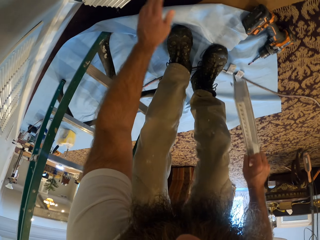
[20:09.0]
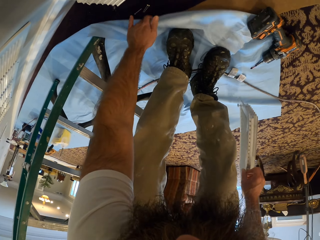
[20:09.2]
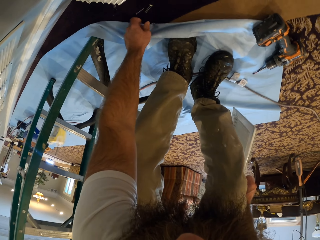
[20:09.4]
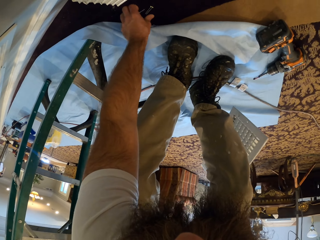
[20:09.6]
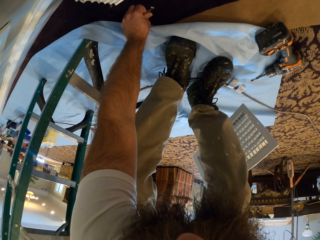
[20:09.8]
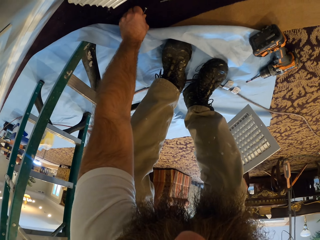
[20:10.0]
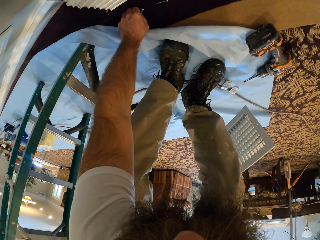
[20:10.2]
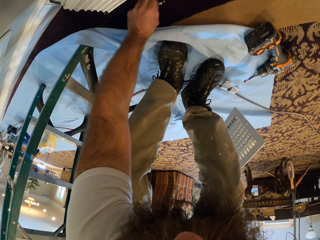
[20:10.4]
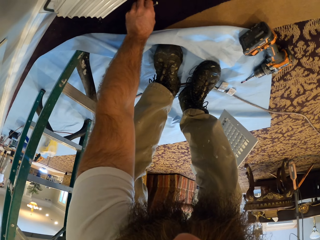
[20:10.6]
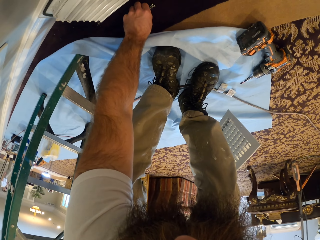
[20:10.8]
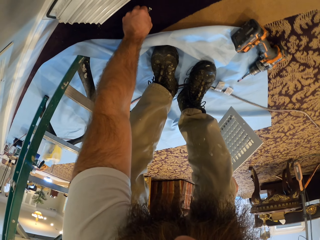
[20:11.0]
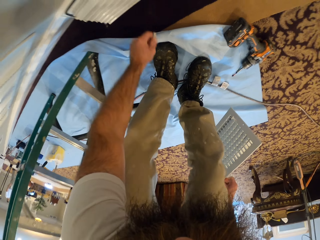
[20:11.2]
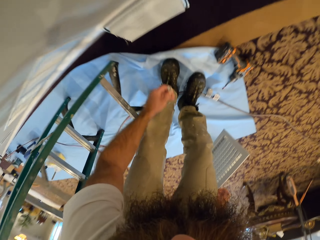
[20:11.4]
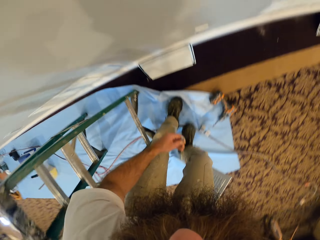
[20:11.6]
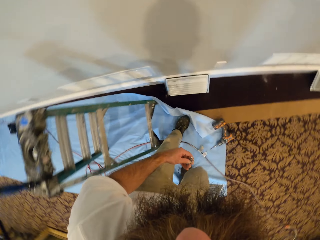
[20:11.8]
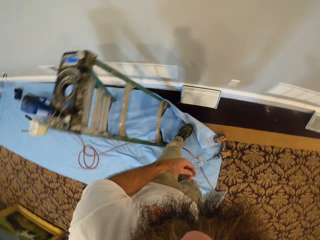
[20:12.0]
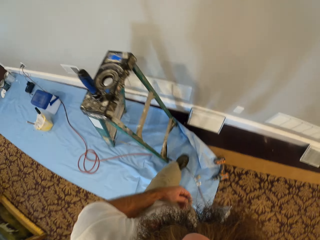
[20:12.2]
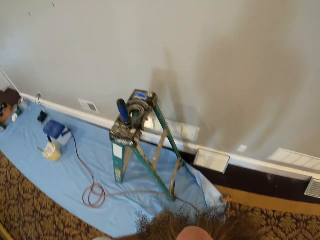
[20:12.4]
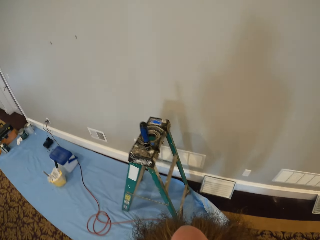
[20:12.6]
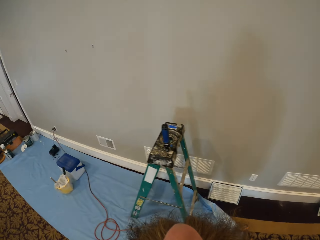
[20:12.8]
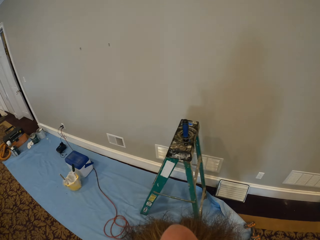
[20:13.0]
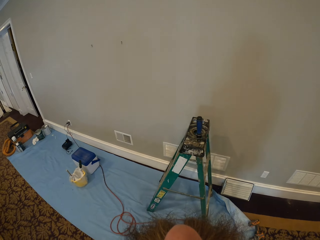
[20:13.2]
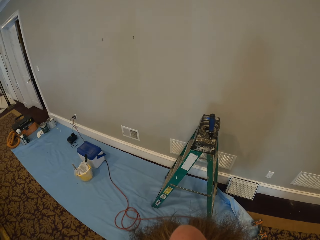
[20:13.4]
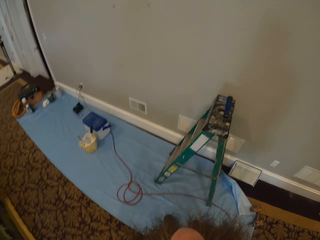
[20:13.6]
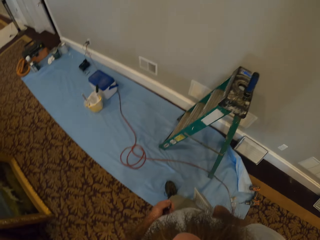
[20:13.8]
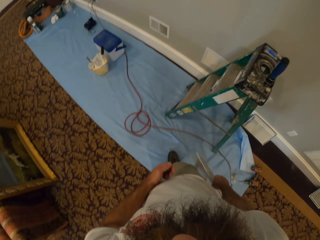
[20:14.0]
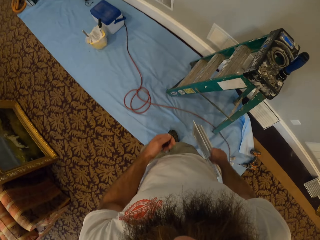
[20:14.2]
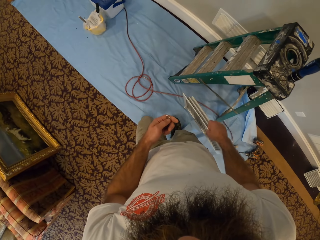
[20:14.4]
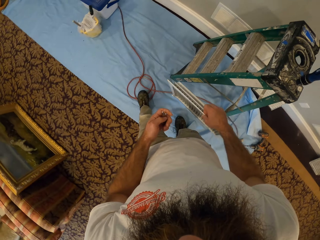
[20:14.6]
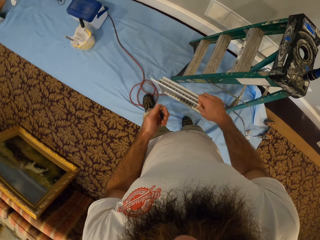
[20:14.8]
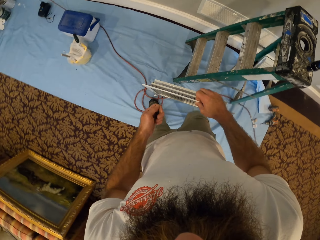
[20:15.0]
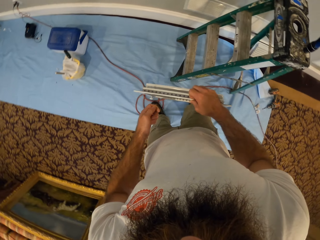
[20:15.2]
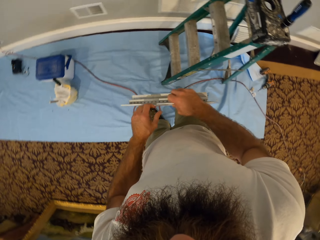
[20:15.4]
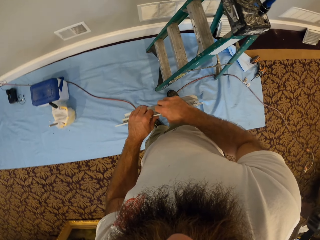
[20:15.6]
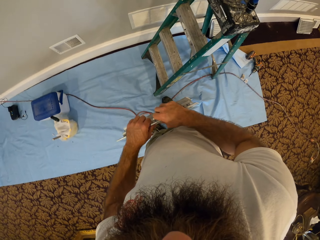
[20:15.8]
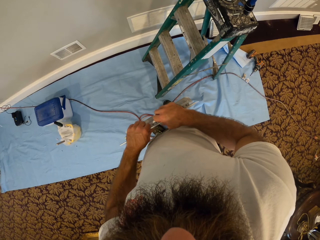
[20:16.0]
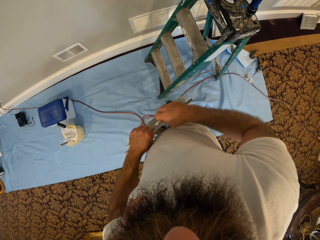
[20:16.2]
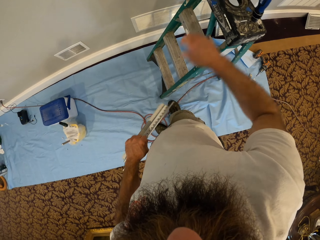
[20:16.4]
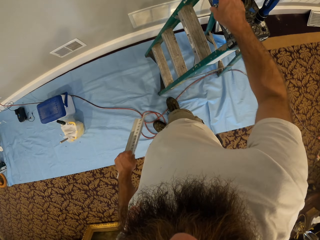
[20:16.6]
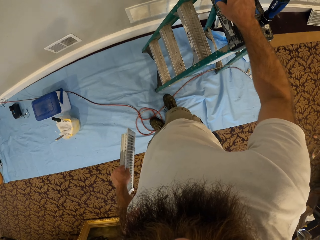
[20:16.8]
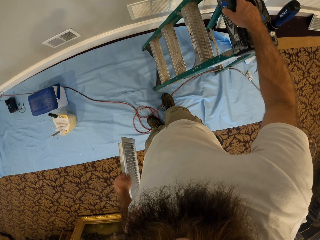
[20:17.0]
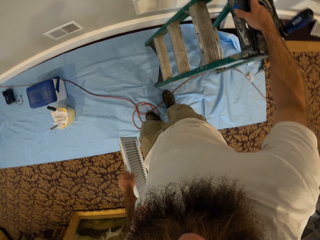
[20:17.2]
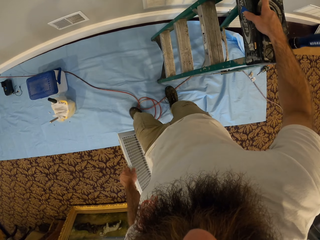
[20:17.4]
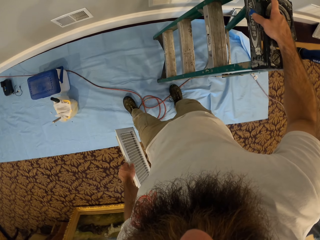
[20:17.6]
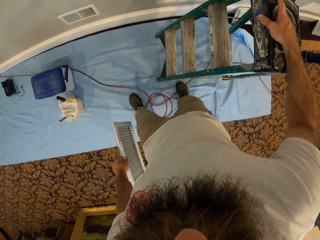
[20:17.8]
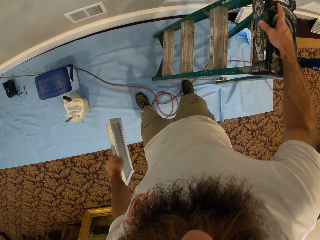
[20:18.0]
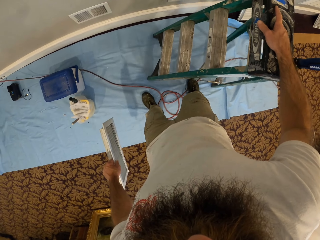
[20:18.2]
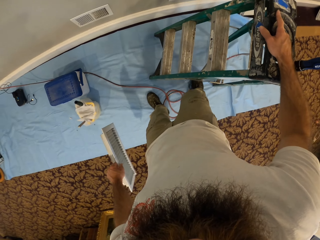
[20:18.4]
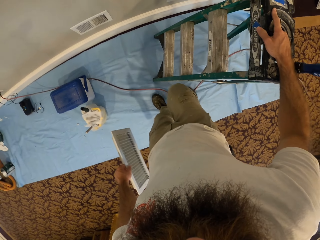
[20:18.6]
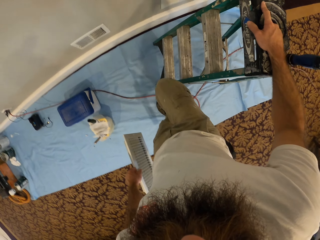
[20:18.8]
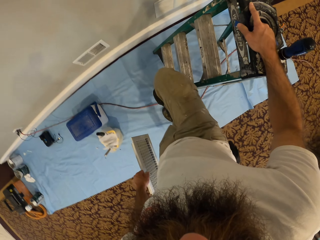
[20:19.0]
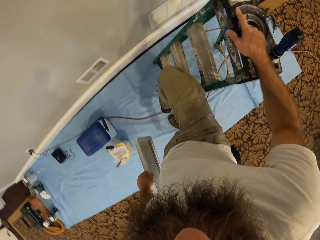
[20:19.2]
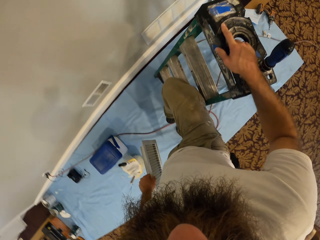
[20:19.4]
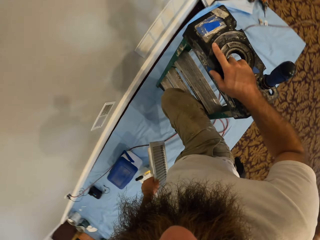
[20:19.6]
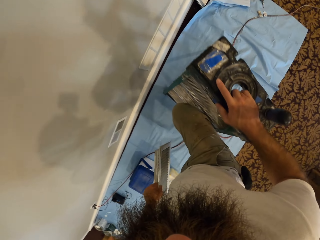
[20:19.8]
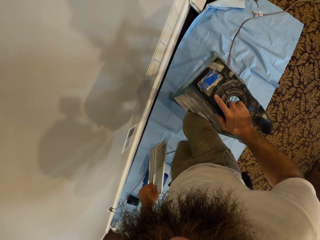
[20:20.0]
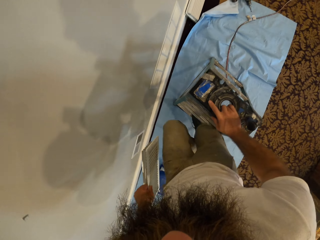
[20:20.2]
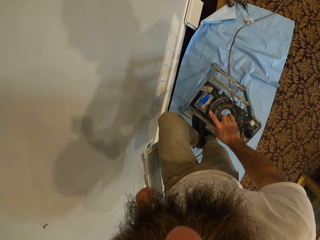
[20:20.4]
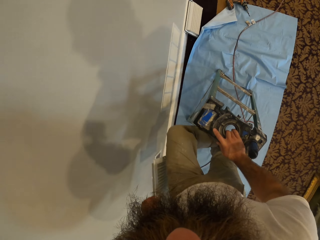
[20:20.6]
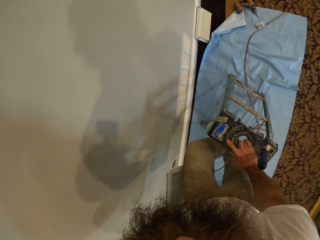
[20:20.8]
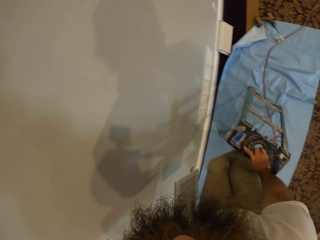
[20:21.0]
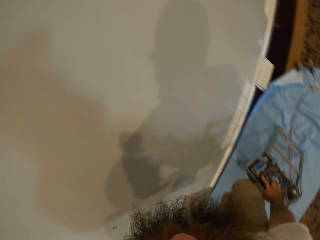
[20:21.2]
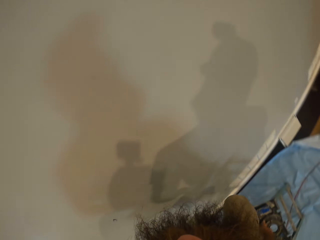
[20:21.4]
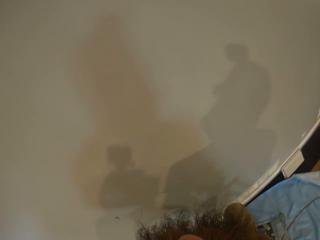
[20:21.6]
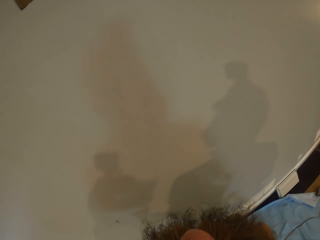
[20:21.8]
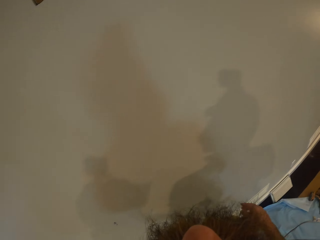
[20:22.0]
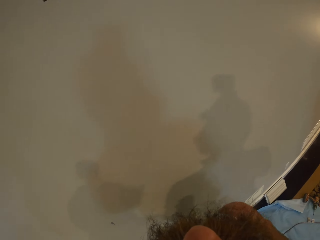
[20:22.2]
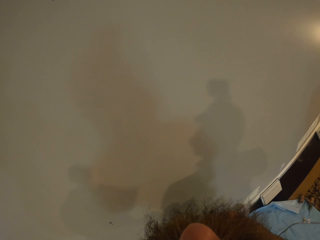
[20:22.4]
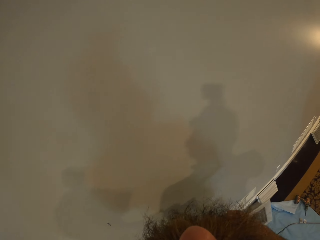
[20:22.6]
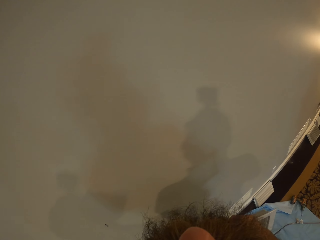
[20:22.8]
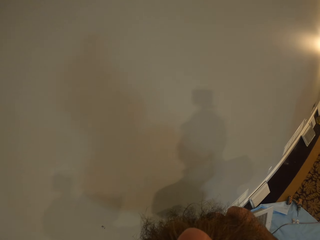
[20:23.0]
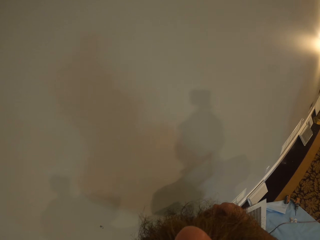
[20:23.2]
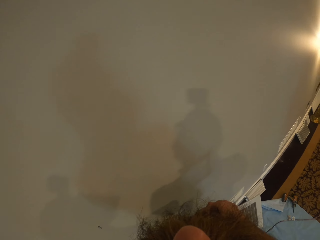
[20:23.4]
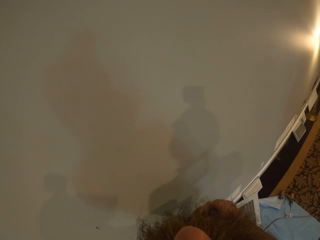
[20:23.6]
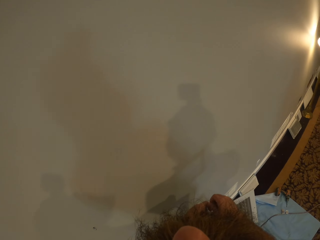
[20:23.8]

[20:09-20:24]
The camera wearer packs the screws on the floor with his left hand. He passes the vent cover from his right hand to his left hand. He adjusts the position of the ladder on the floor with his right hand. He pulls the ladder on the floor. He climbs the ladder.

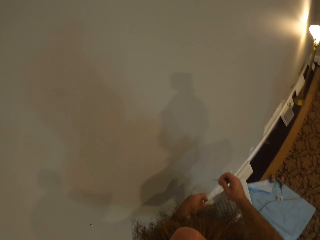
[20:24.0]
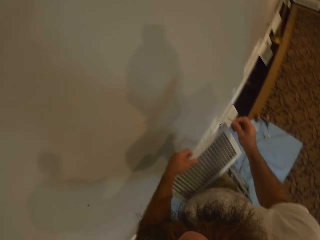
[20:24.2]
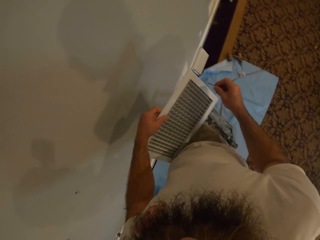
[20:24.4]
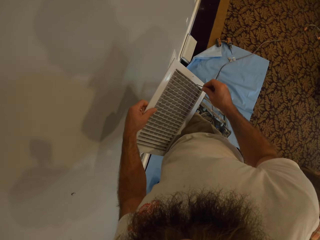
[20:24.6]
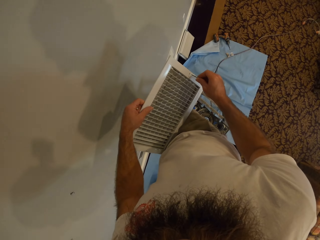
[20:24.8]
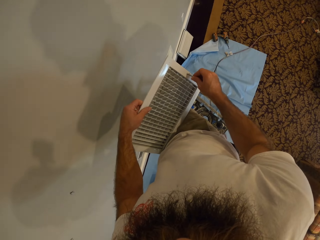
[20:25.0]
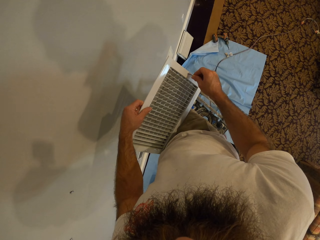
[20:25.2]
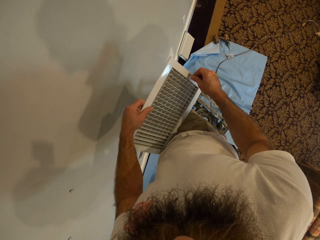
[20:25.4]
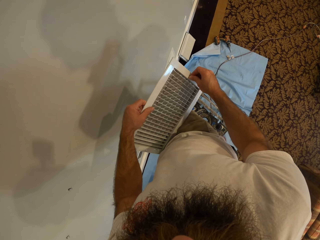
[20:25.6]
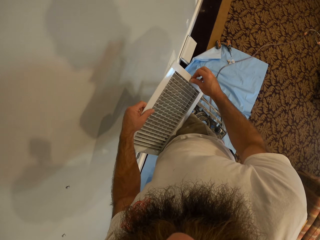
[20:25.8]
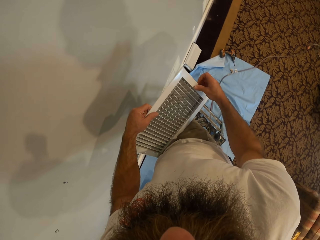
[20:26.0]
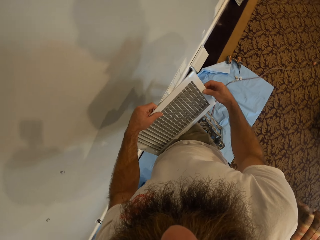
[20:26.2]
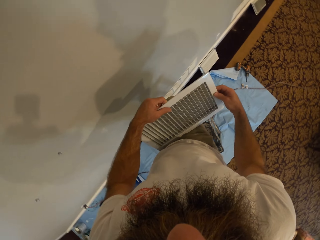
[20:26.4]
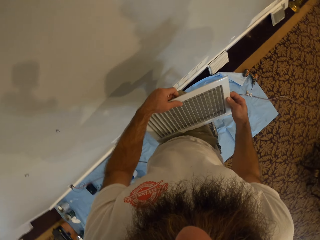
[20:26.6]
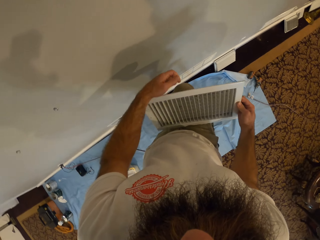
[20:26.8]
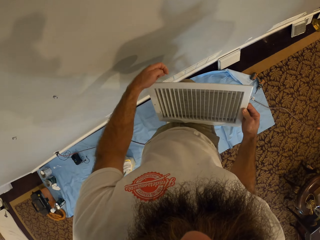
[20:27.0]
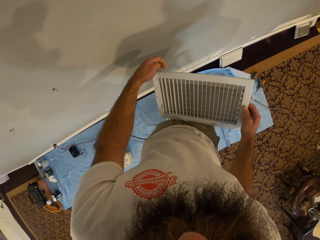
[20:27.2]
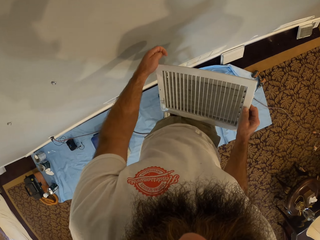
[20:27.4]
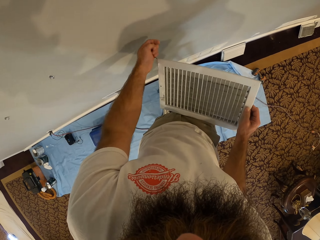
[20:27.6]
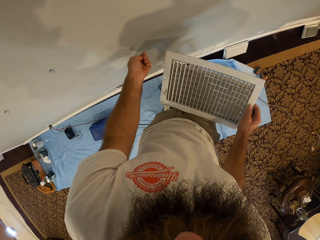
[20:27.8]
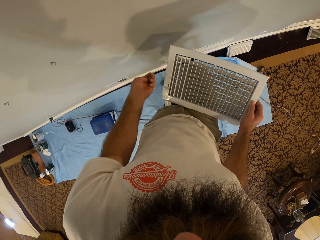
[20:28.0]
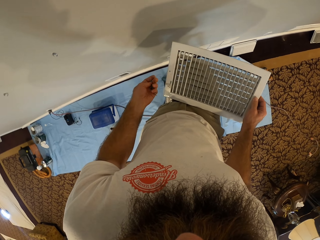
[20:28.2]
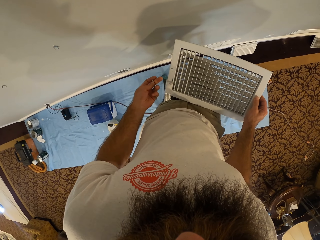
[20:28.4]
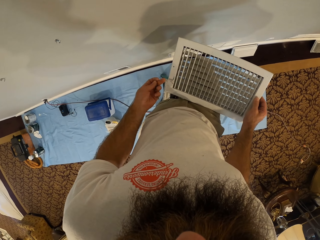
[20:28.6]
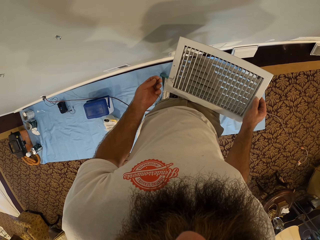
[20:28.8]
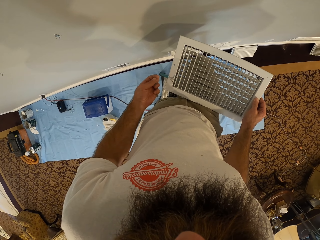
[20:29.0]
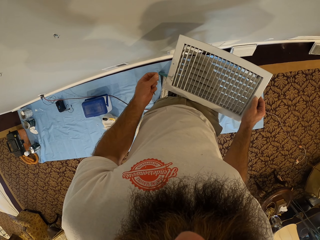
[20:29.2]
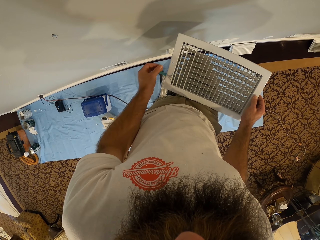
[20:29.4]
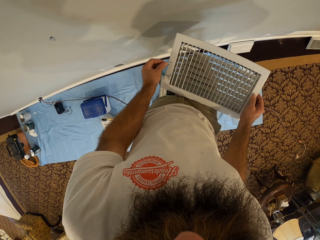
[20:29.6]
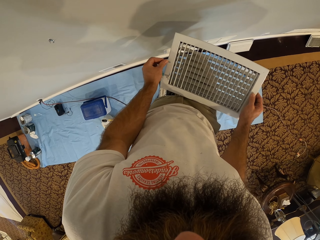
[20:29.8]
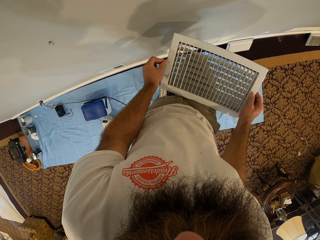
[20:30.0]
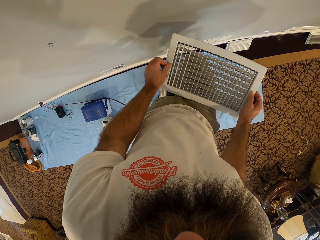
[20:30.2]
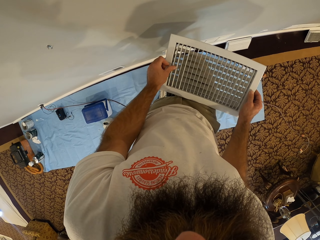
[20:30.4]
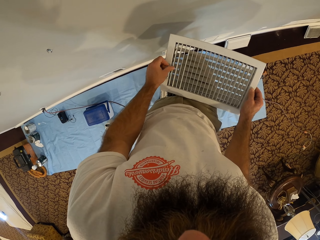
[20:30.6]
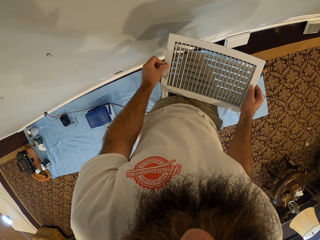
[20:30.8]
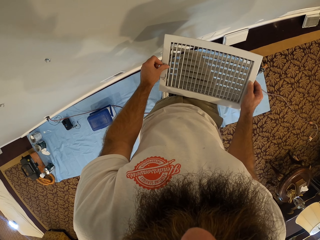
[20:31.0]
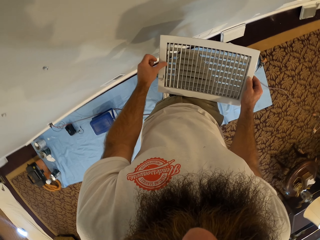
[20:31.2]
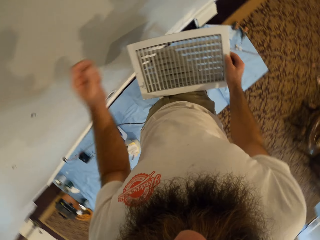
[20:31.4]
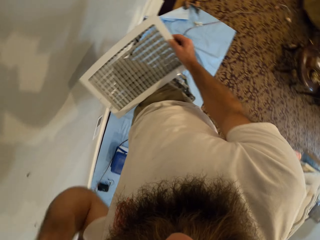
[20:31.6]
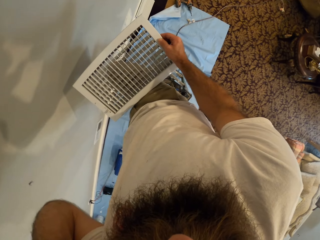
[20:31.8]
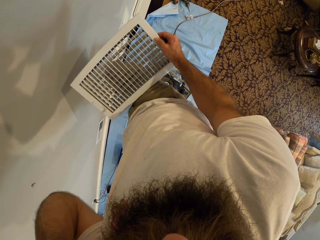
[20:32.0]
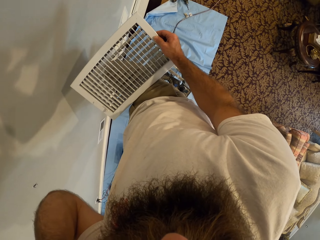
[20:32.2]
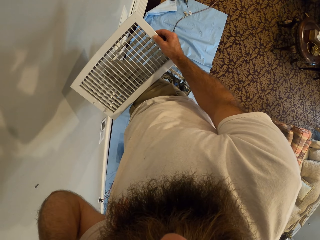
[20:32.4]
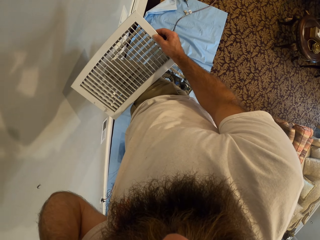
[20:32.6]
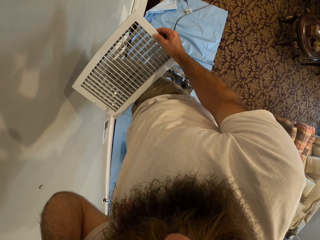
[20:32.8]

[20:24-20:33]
The camera wearer puts the screw into the vent cover with his right hand. He puts the screw into the vent cover with his left hand.
